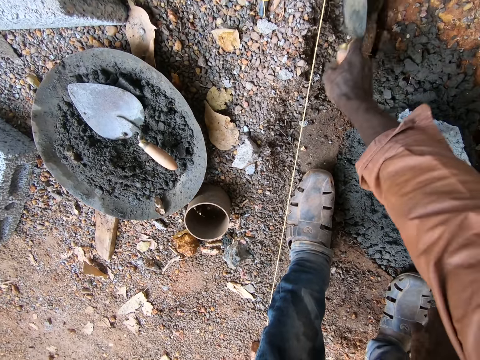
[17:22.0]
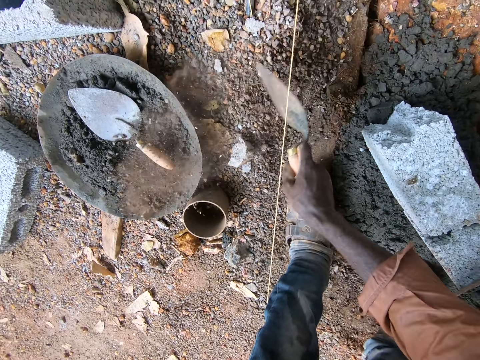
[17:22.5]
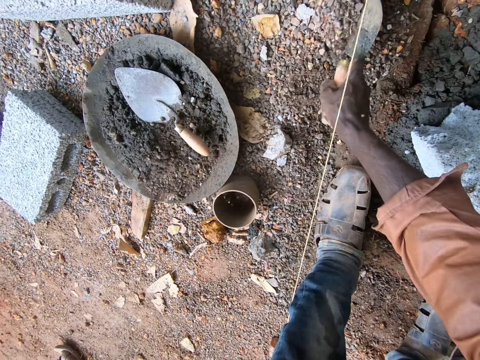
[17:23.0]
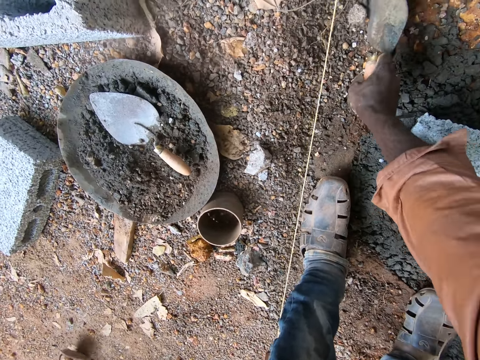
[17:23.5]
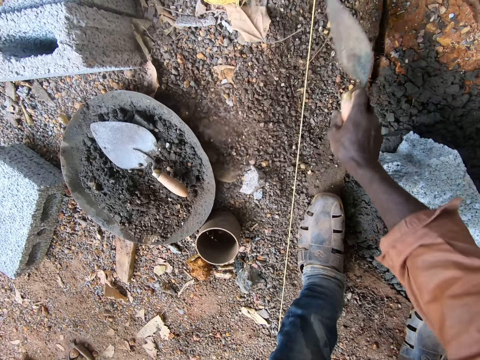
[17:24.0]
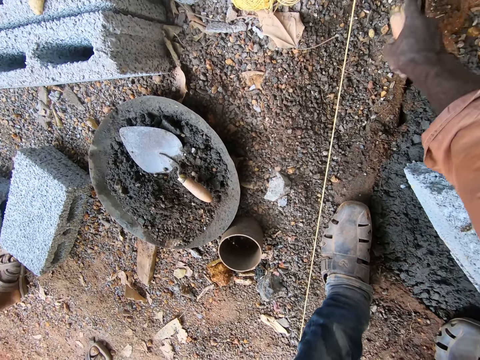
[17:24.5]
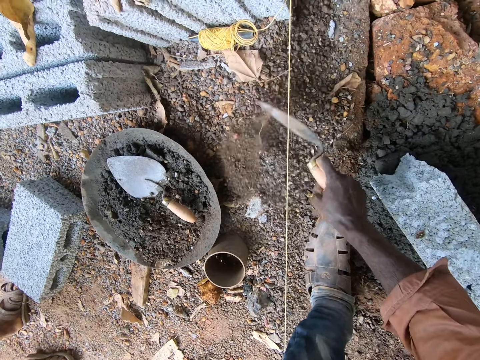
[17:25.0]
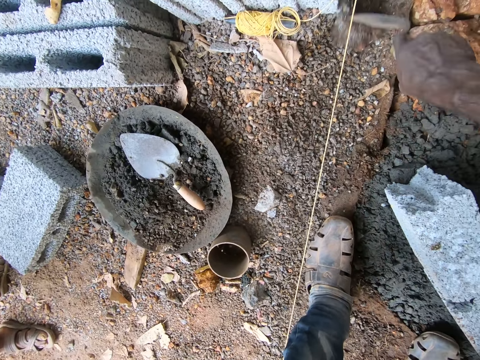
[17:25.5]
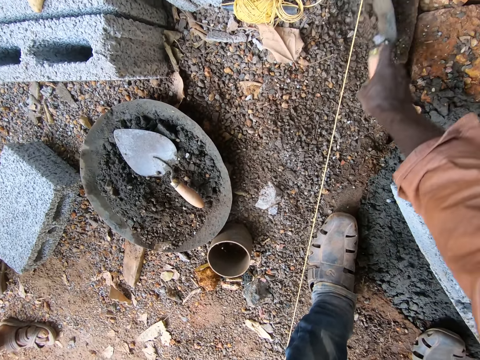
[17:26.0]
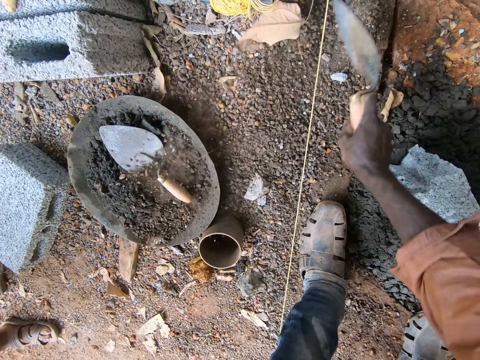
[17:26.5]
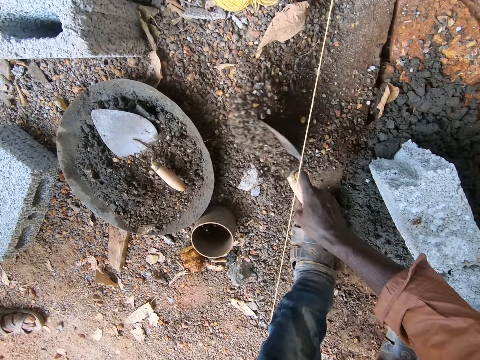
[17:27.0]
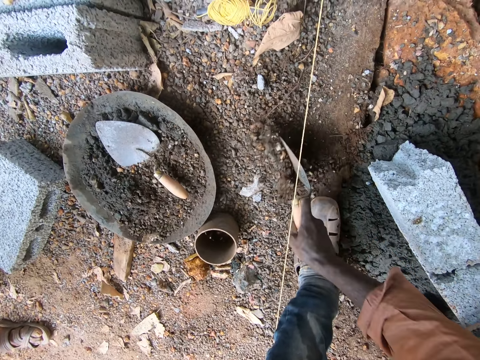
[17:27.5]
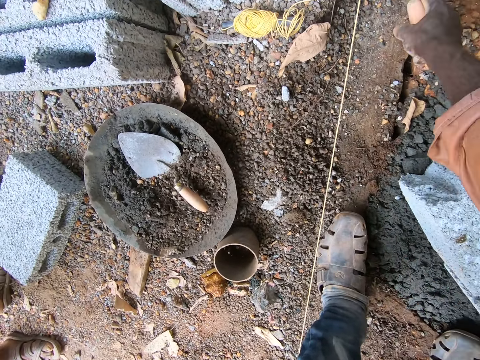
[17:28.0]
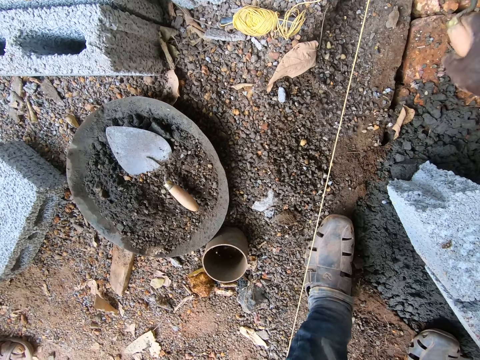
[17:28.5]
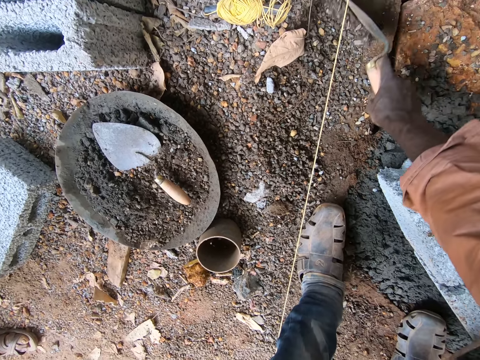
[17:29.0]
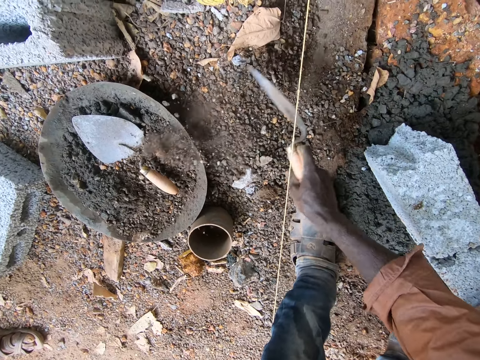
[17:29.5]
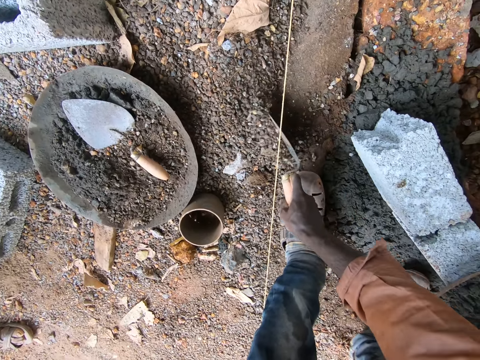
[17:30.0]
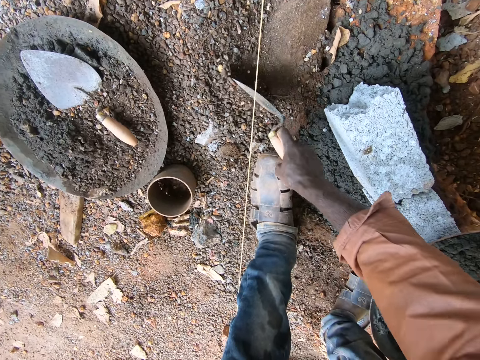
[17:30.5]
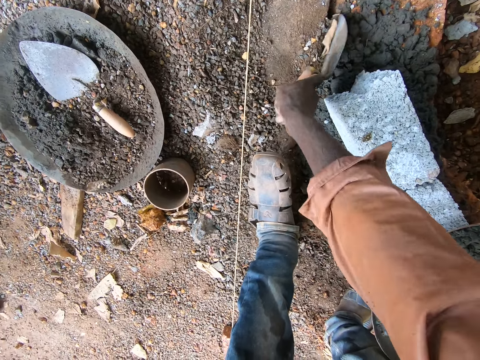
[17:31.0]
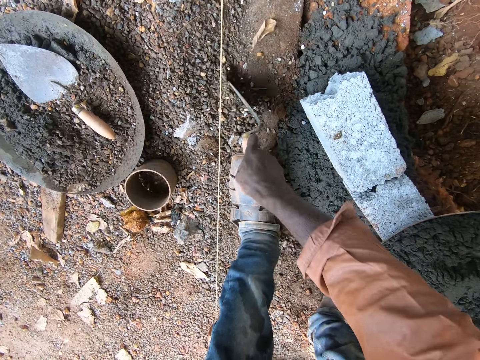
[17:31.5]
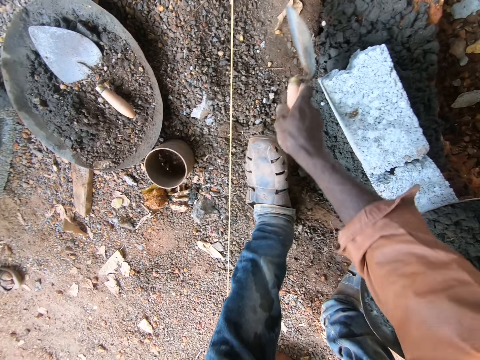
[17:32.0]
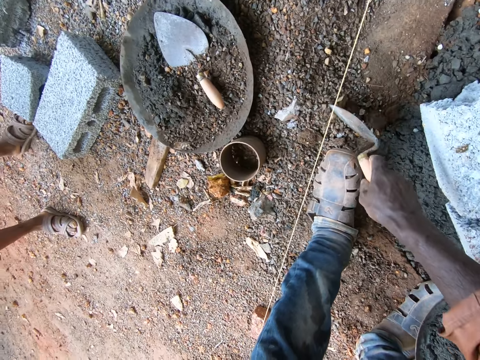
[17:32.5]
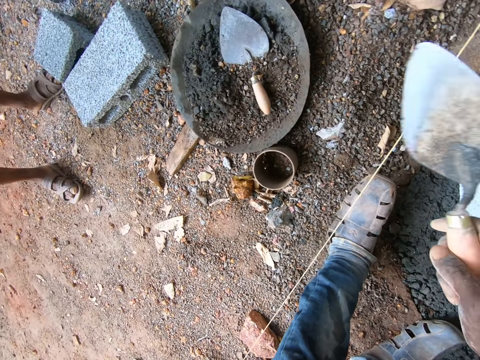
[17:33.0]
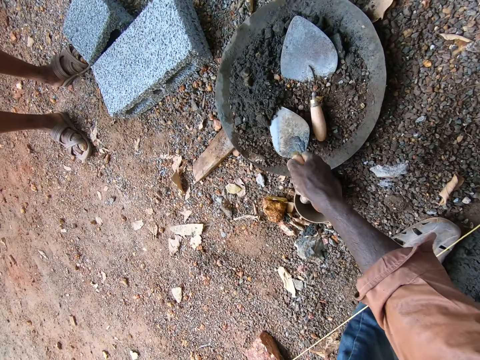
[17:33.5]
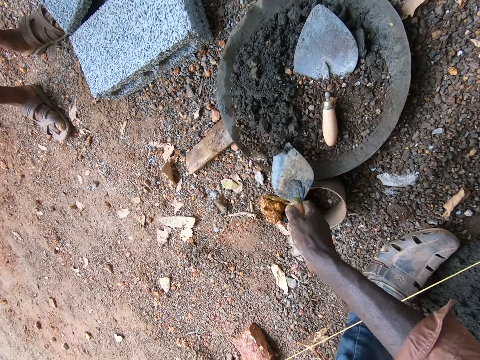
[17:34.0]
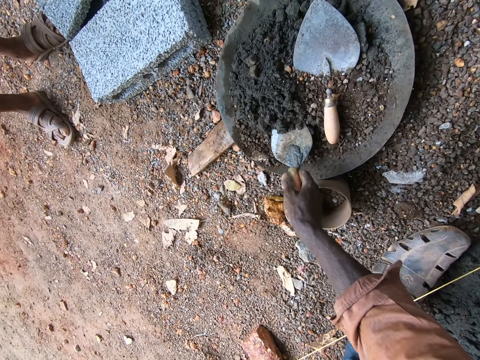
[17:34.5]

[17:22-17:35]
The camera wearer picks cement with the trowel.

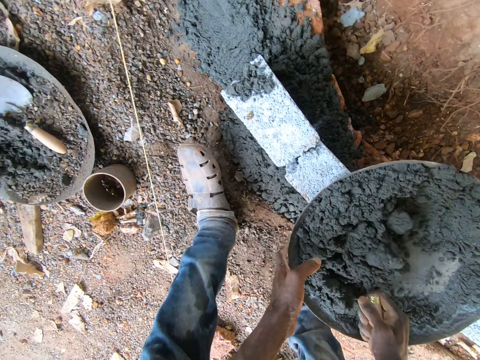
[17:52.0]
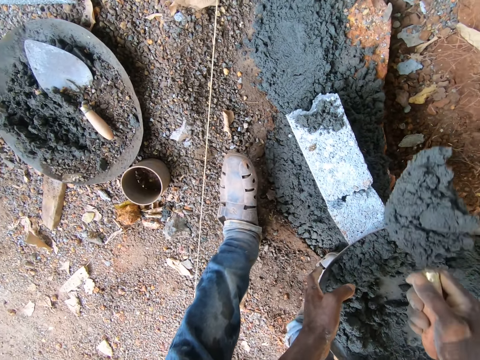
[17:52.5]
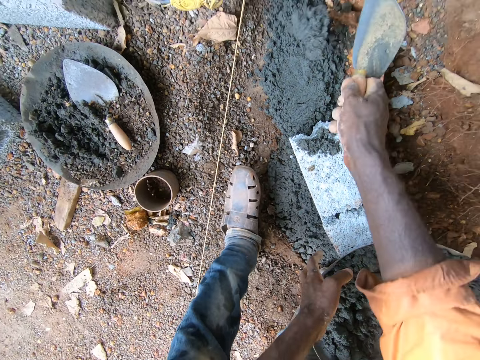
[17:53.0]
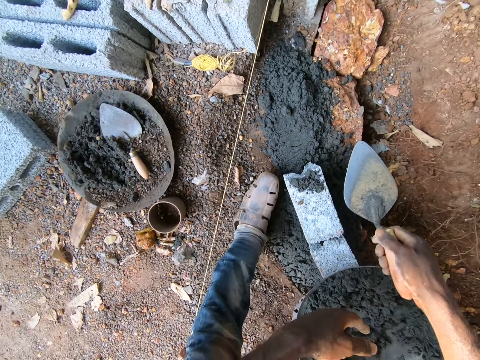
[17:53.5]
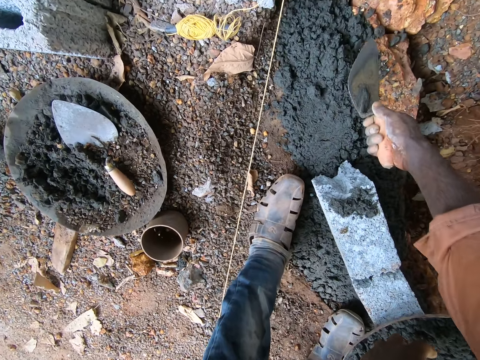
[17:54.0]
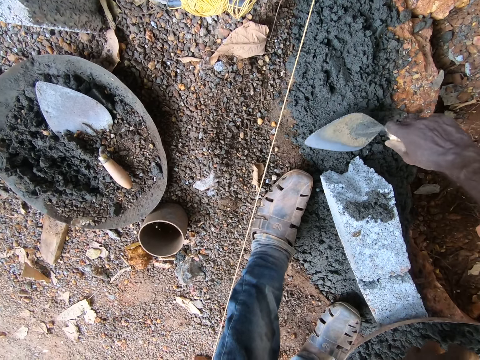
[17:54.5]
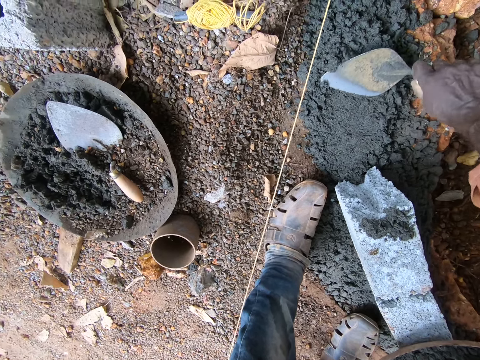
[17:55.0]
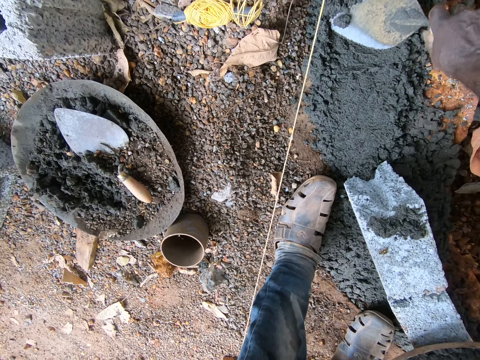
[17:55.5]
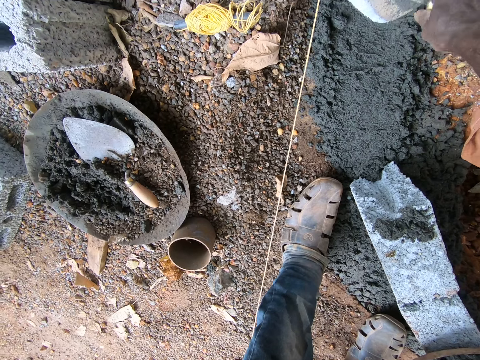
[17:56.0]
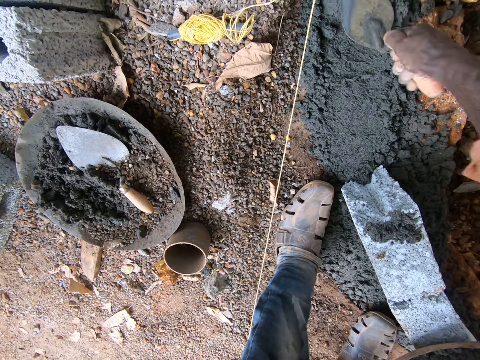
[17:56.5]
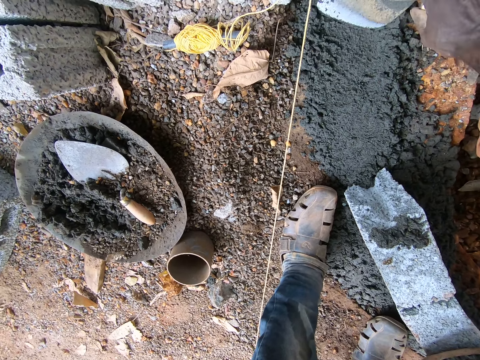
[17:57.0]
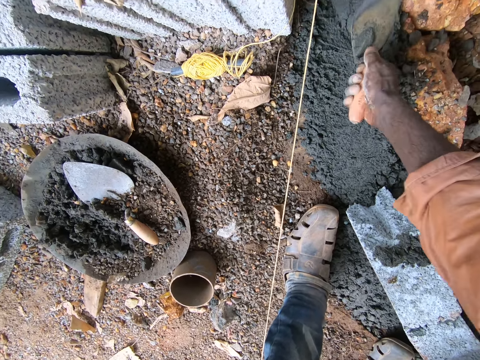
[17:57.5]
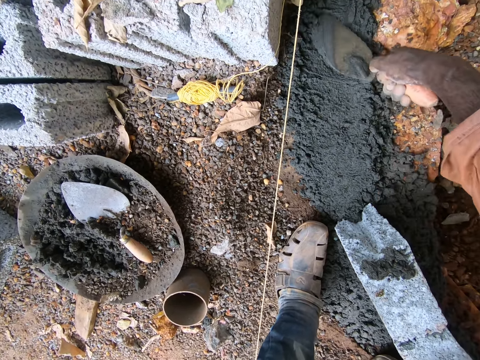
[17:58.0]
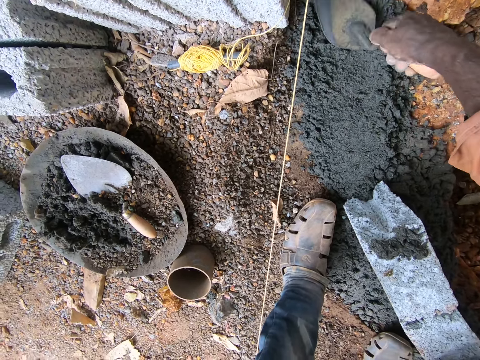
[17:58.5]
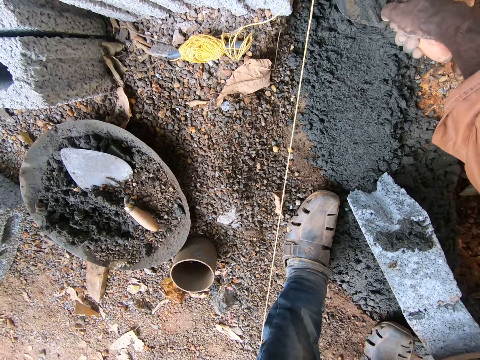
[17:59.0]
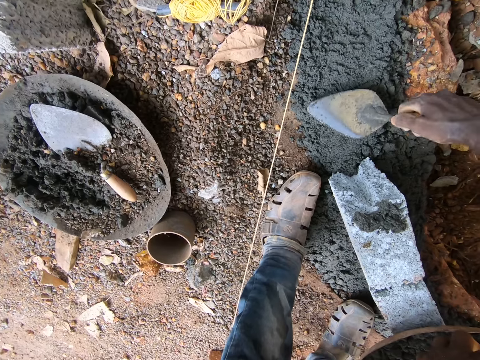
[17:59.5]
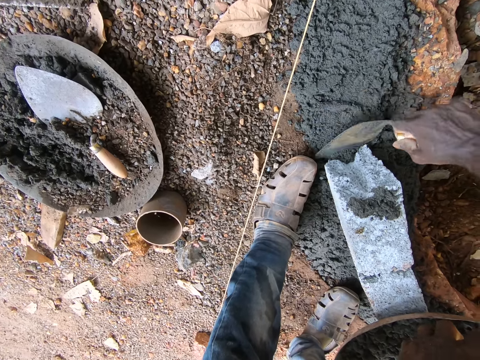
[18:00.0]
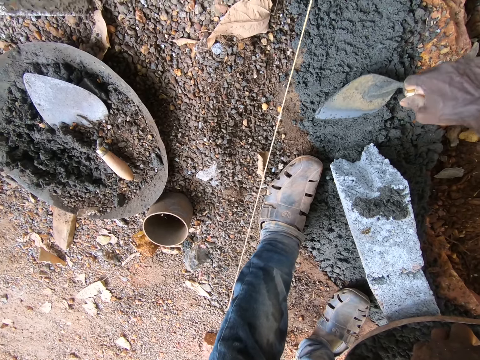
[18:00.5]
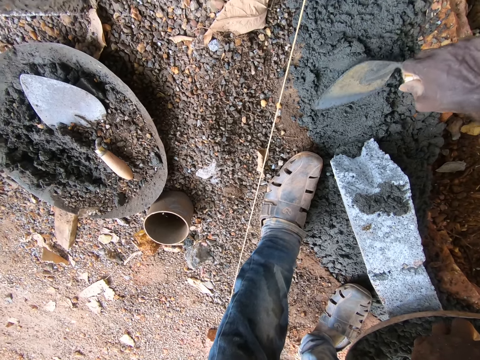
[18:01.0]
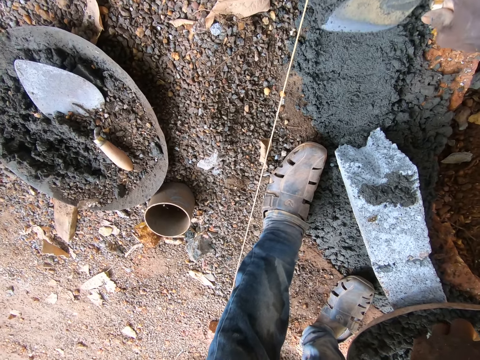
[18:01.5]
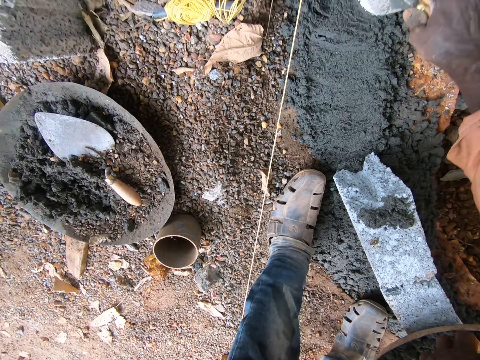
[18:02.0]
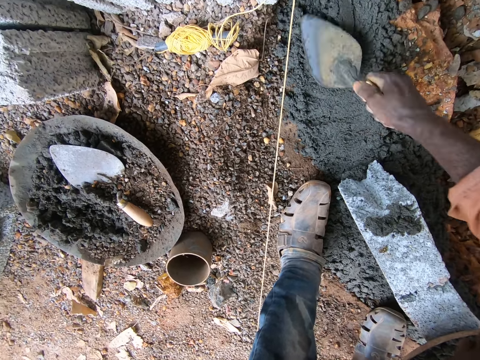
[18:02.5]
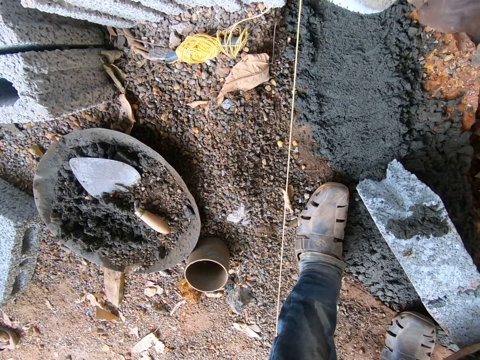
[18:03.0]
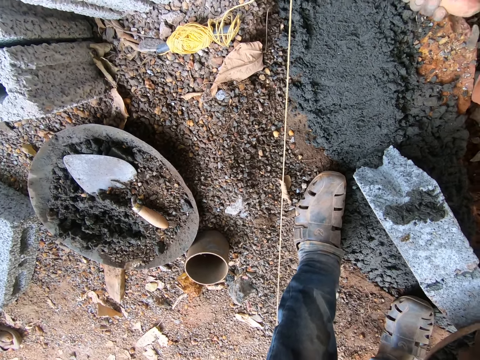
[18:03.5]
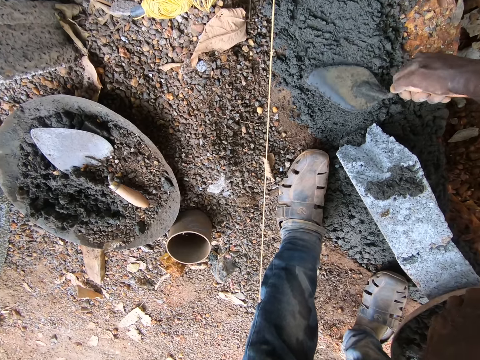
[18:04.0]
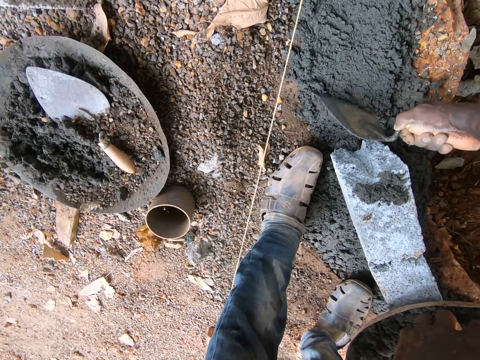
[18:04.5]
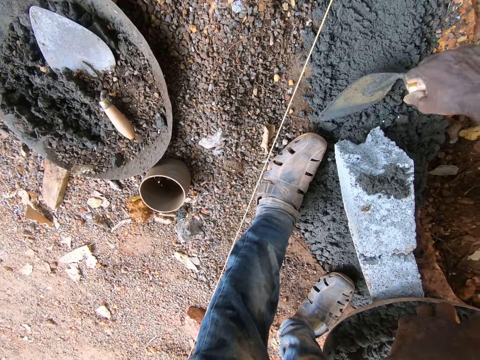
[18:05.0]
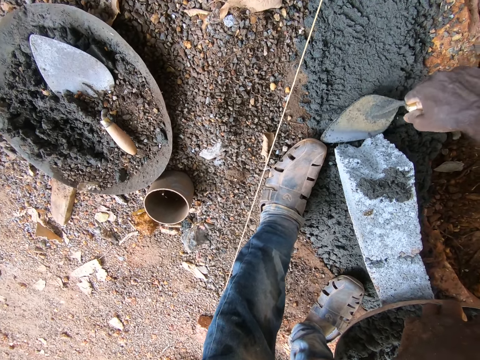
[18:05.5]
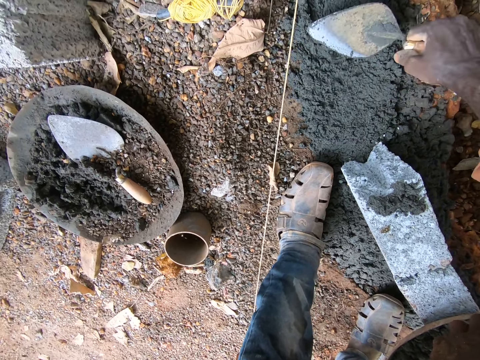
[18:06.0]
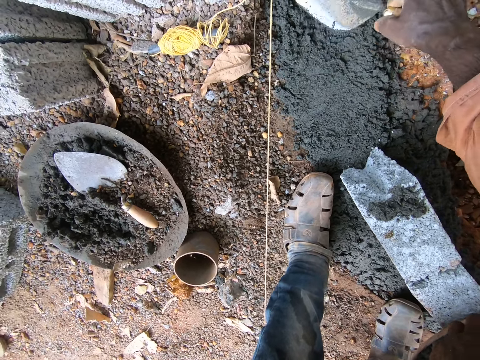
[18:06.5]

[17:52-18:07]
The camera wearer pours cement on the ground. They spread the cement on the ground with the trowel.
